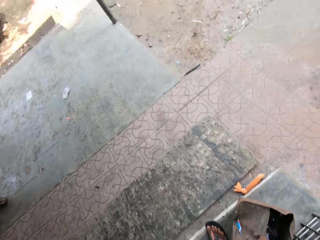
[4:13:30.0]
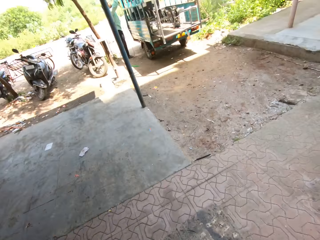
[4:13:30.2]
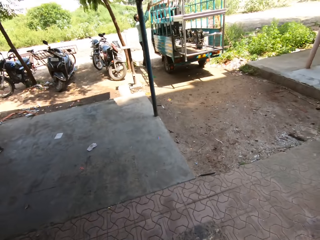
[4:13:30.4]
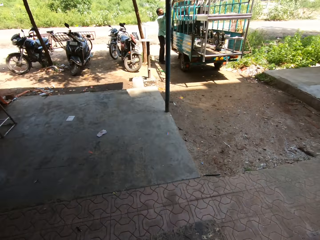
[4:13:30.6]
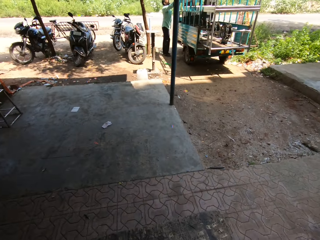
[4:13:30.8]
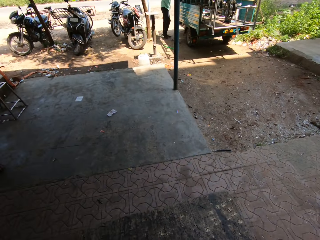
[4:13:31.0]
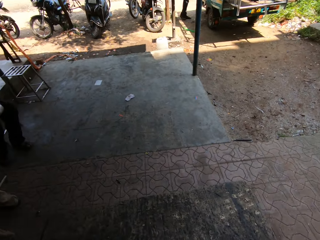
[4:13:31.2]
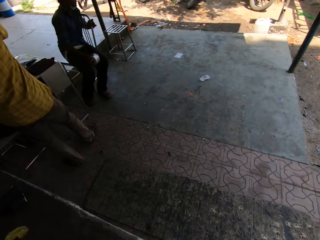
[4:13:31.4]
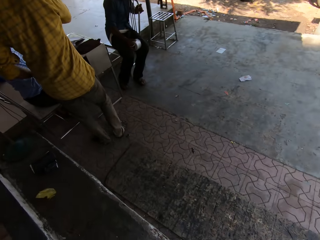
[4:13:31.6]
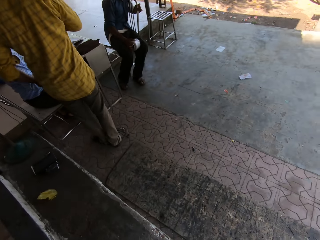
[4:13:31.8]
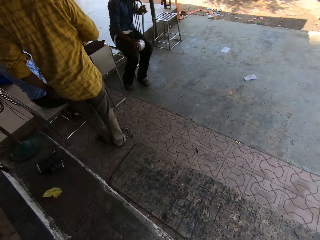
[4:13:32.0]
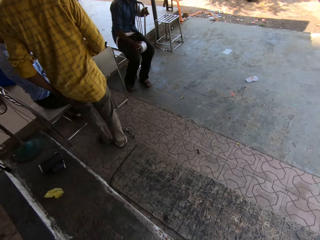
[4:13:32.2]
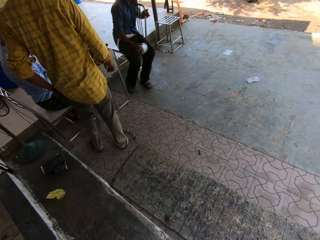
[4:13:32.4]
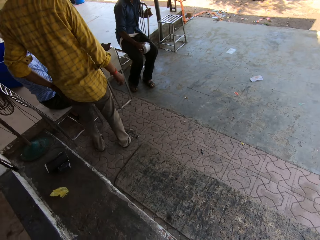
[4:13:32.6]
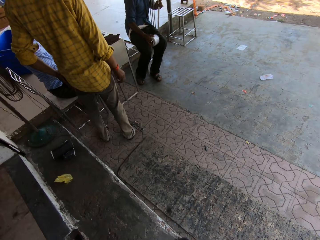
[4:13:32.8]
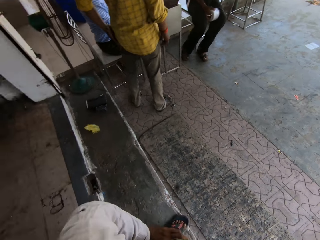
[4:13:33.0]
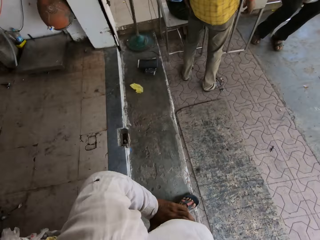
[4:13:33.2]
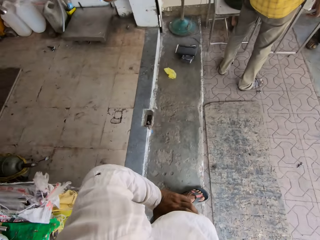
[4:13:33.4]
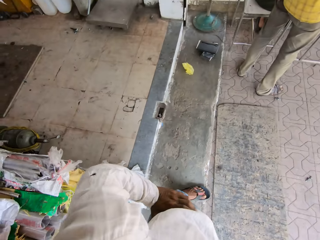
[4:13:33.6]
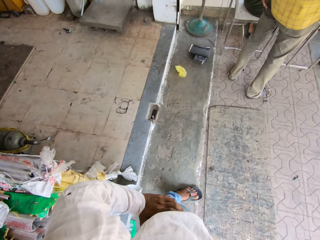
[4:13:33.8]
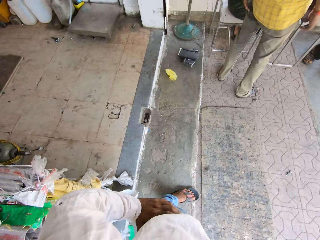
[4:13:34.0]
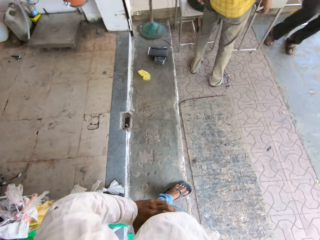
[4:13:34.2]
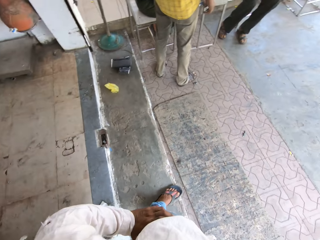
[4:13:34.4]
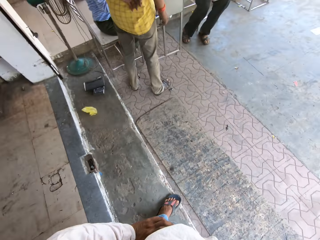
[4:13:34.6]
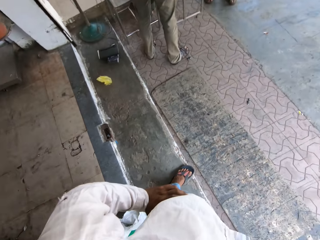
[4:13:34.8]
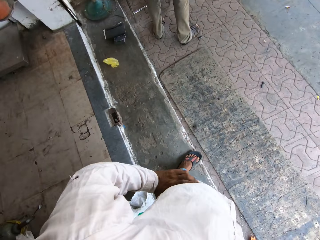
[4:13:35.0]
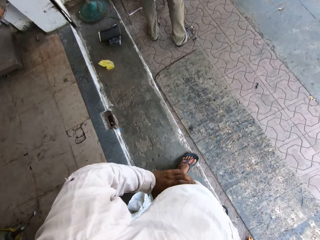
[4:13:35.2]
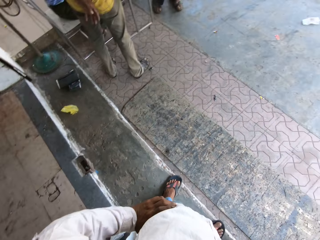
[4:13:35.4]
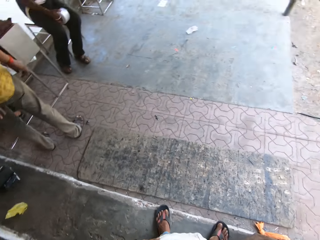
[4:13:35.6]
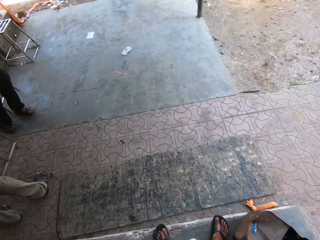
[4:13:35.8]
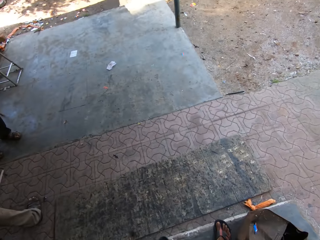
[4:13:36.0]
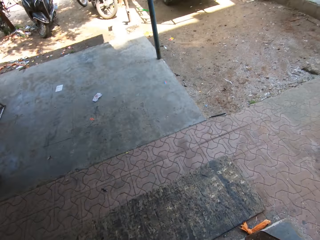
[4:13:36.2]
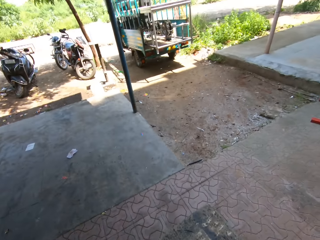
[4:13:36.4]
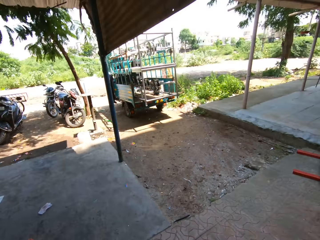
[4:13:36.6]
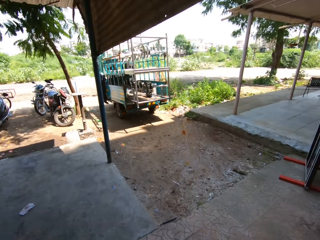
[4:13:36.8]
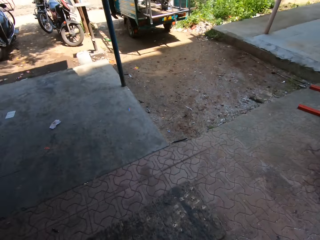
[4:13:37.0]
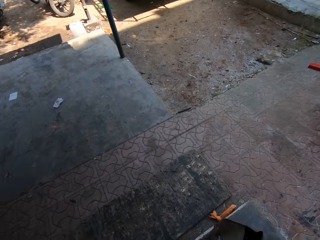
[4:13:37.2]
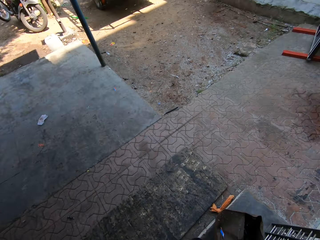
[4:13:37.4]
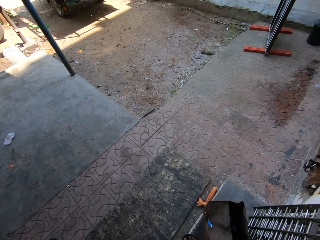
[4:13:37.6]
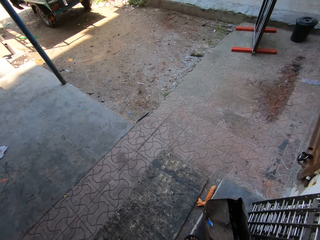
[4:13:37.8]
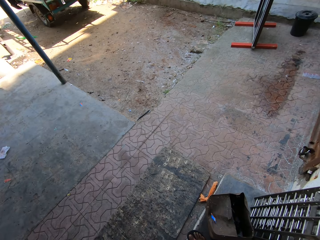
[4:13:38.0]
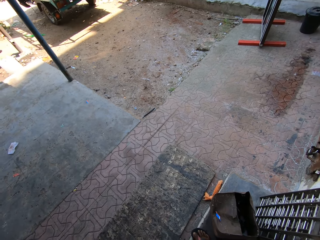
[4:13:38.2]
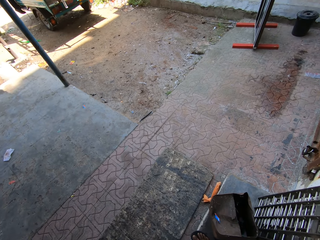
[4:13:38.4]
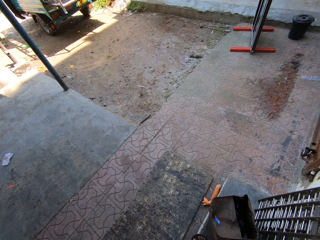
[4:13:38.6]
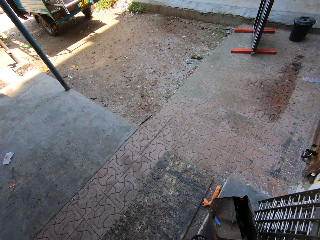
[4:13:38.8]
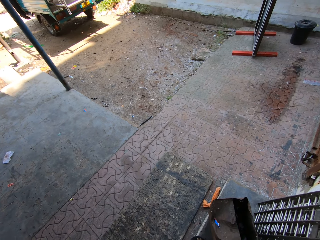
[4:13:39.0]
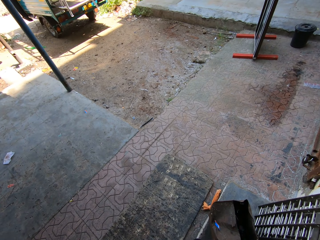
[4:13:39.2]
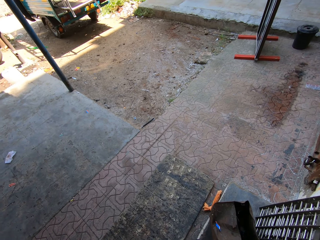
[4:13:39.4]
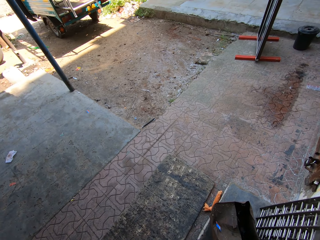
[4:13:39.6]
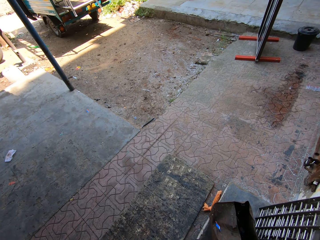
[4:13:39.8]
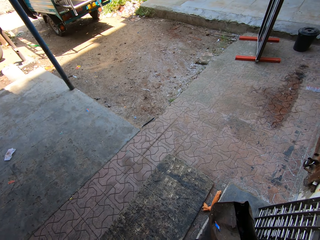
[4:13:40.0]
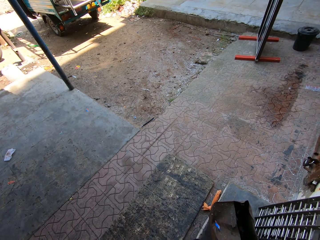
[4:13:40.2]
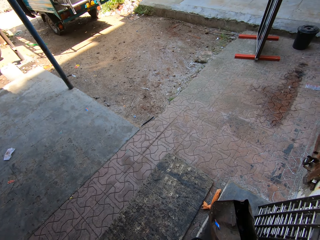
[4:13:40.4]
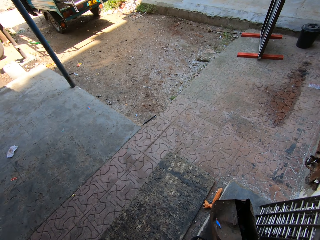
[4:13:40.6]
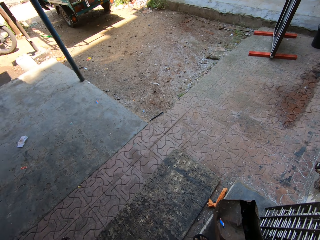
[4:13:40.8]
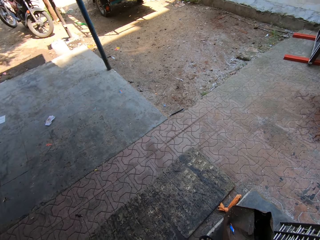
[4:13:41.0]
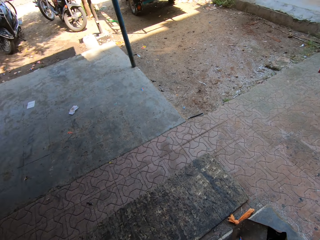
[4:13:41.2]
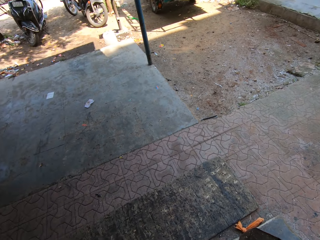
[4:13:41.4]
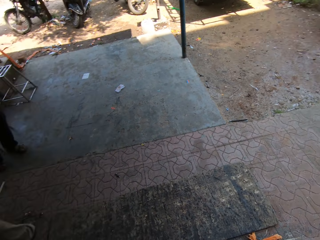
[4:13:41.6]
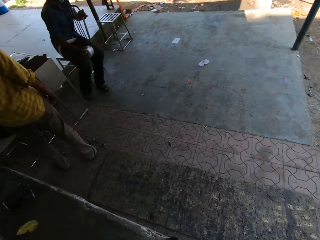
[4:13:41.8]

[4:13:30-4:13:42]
The camera wearer looks around.

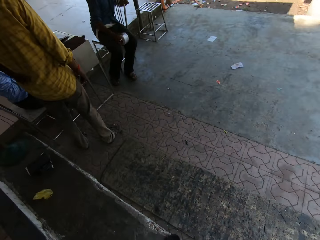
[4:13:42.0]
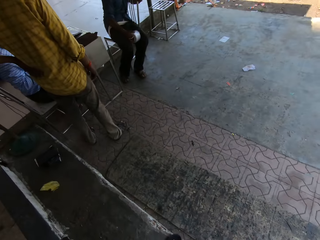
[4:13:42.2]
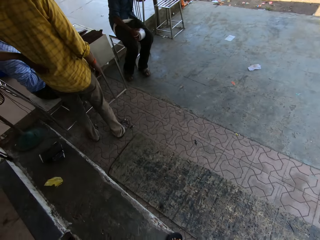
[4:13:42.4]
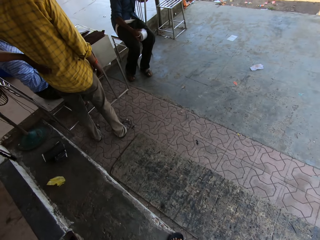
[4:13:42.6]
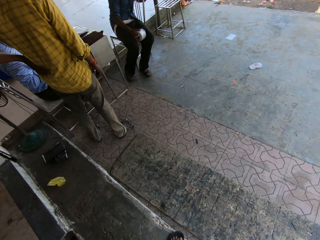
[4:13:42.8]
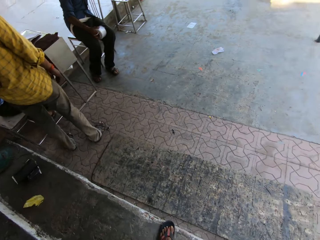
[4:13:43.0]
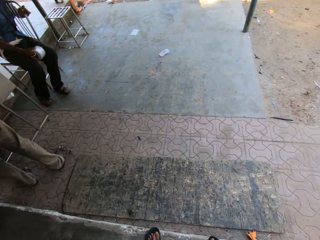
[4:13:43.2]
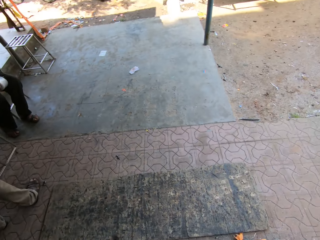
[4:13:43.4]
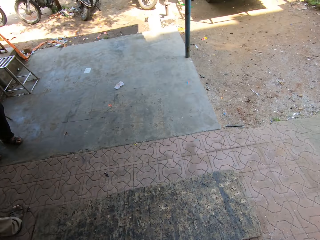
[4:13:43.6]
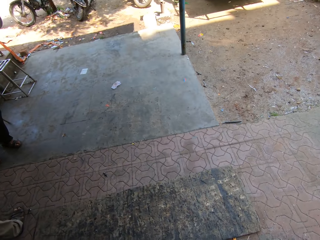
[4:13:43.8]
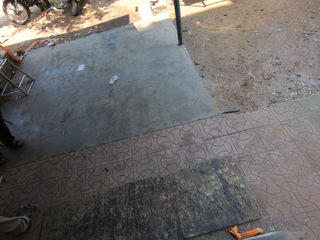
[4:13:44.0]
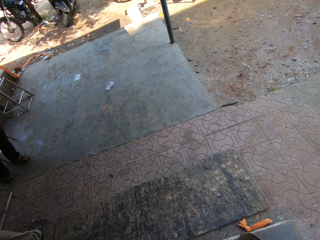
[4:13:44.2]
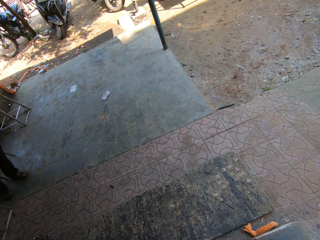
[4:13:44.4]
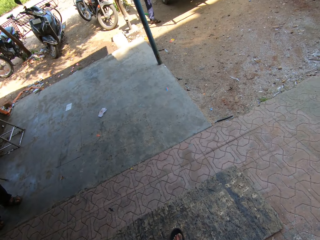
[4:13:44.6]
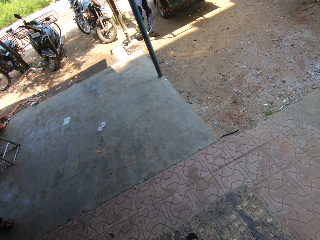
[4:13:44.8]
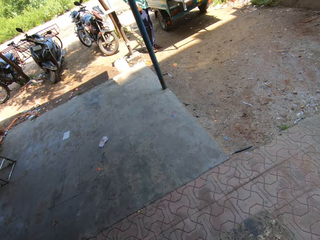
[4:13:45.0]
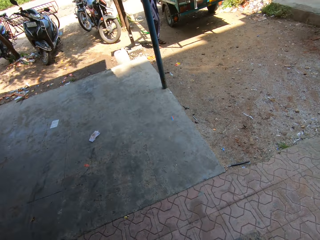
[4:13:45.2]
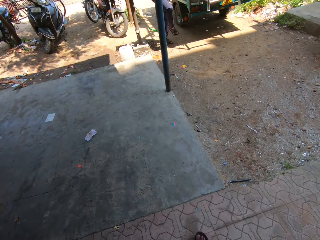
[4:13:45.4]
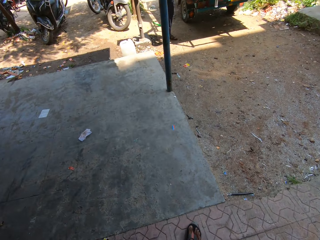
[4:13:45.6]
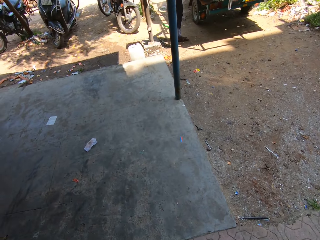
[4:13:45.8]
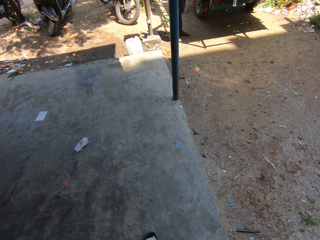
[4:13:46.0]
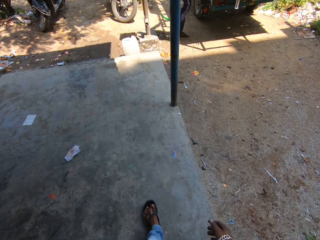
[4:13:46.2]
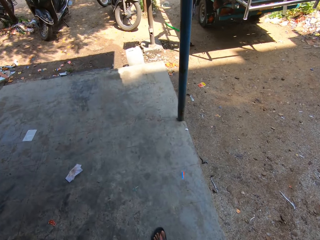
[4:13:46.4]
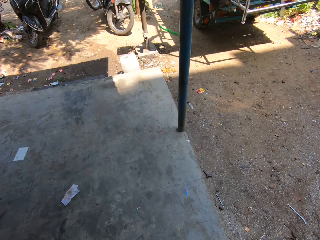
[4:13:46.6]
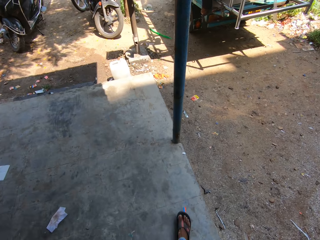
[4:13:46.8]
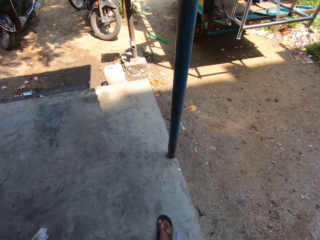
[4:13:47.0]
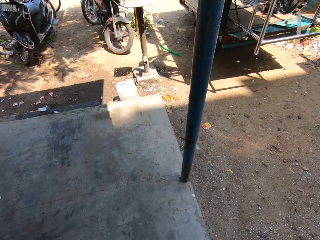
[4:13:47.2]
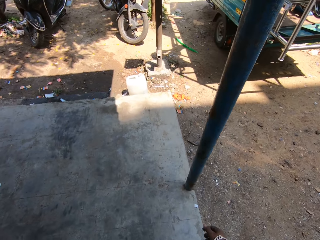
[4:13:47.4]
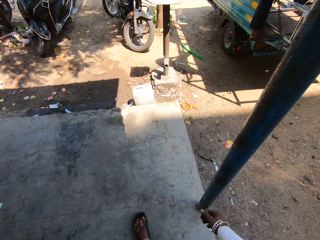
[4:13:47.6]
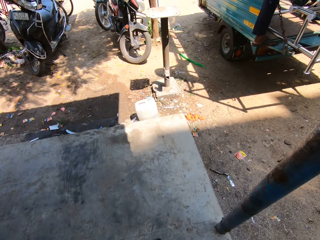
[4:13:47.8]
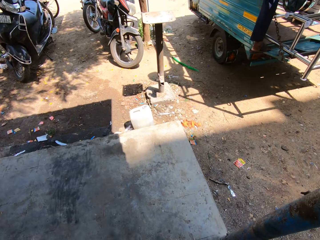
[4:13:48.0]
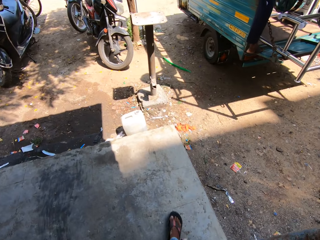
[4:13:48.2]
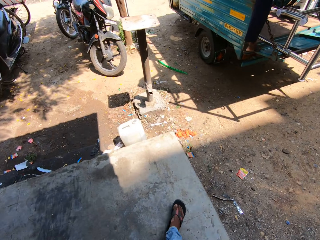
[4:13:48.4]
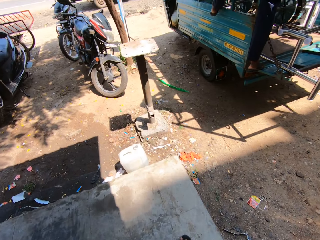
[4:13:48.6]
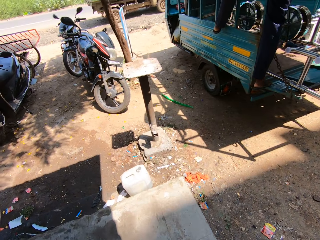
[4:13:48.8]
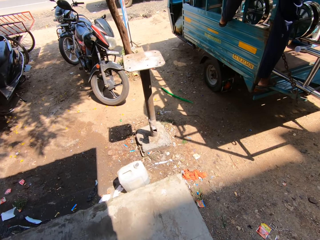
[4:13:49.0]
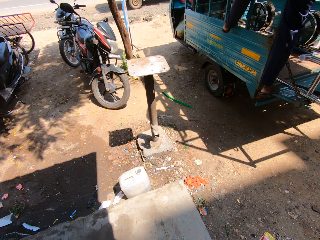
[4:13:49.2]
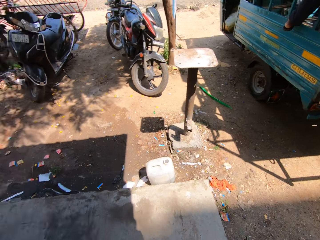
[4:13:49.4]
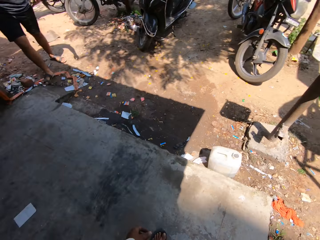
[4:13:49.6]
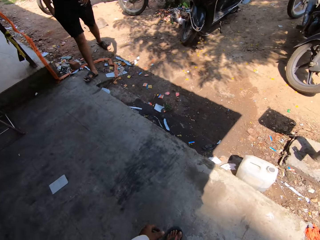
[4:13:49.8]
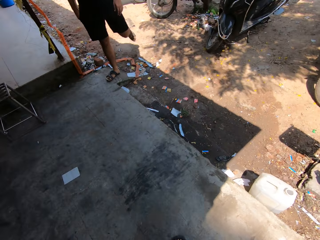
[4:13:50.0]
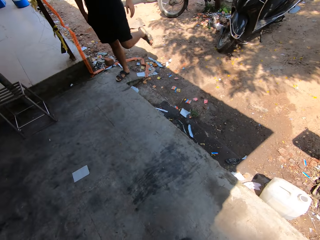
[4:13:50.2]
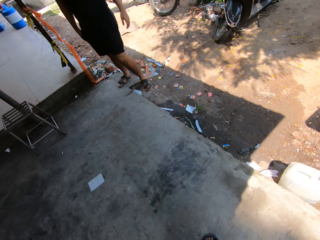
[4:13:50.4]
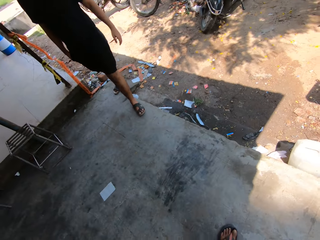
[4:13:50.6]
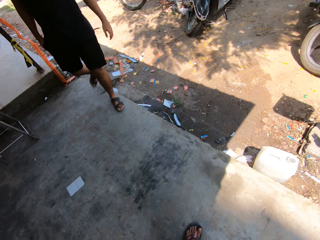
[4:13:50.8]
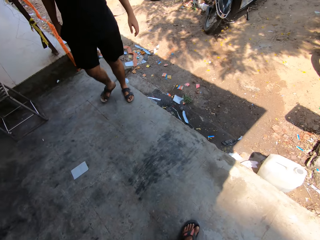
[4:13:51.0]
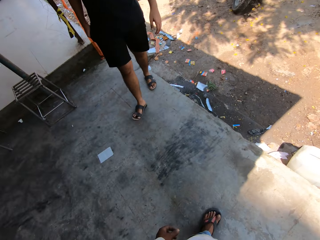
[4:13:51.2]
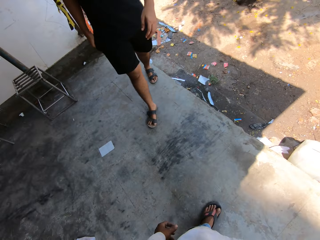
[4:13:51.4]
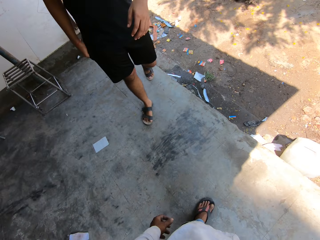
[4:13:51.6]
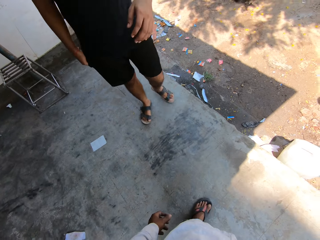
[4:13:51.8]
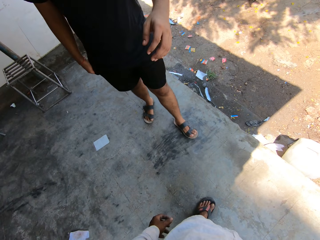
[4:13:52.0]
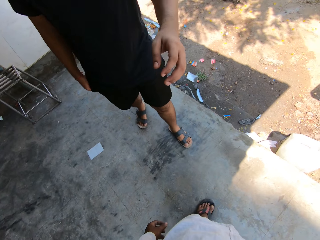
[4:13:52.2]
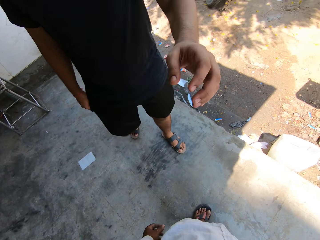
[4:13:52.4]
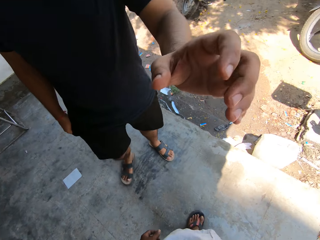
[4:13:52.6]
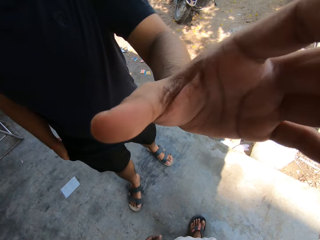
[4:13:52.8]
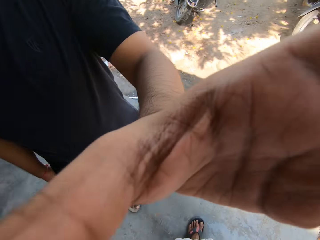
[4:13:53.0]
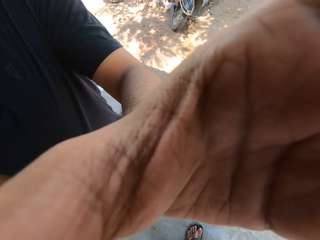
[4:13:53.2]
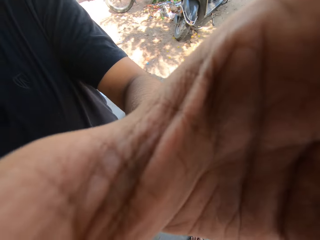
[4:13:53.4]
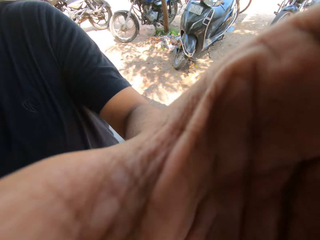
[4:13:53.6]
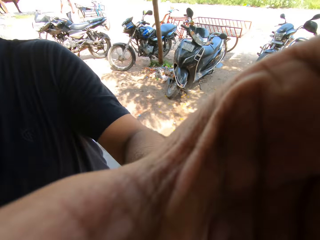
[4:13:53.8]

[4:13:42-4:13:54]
The camera wearer looks around. They walk around outside the premises. A man adjusts the camera wearer's camera.
